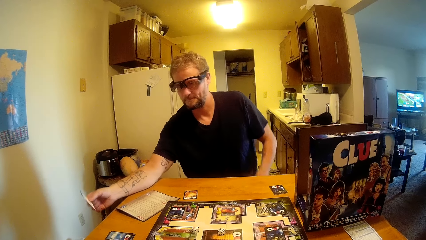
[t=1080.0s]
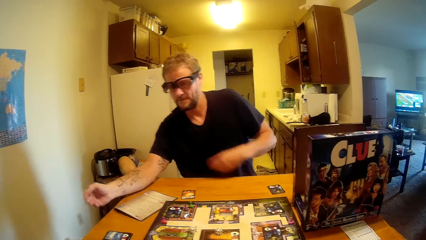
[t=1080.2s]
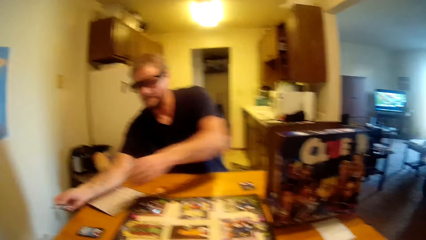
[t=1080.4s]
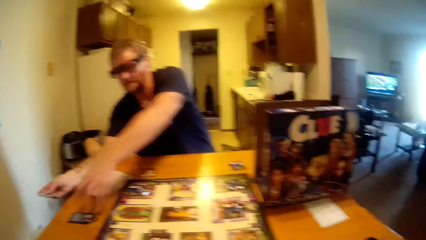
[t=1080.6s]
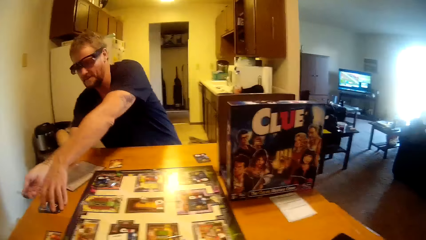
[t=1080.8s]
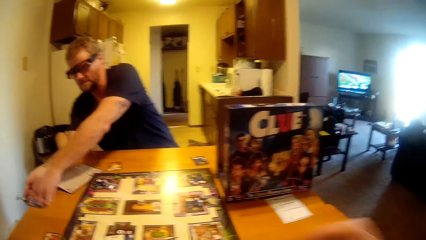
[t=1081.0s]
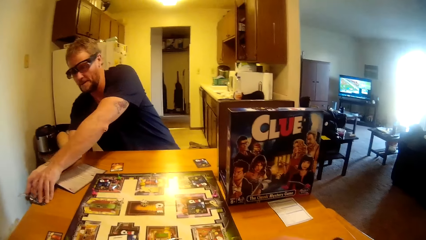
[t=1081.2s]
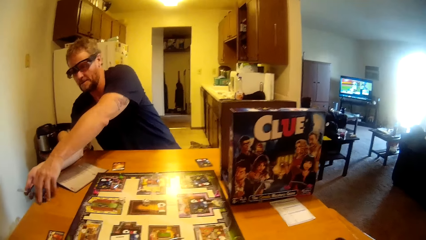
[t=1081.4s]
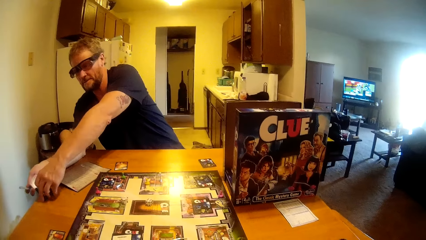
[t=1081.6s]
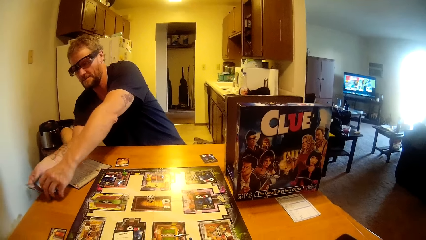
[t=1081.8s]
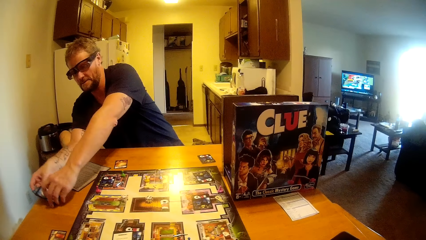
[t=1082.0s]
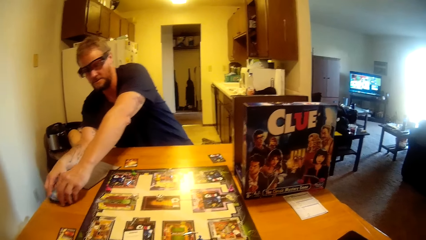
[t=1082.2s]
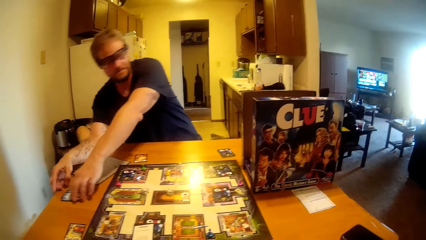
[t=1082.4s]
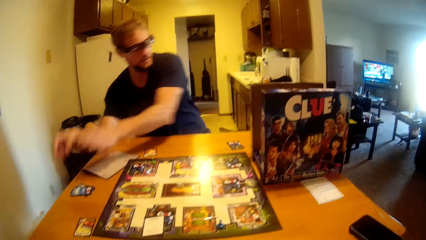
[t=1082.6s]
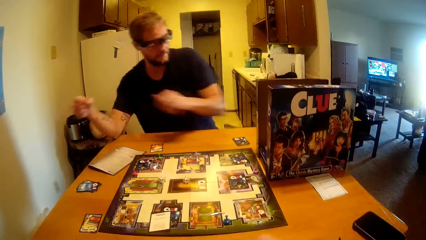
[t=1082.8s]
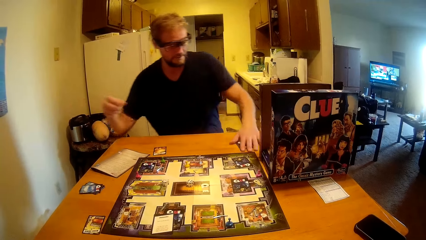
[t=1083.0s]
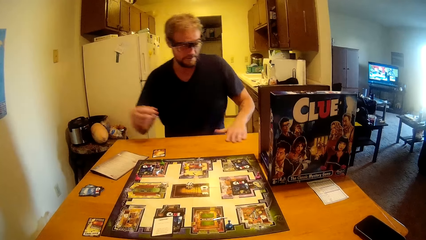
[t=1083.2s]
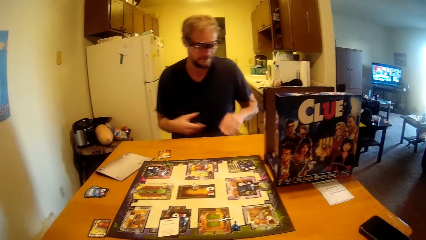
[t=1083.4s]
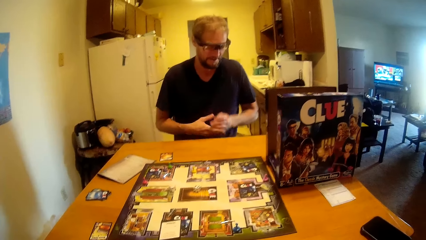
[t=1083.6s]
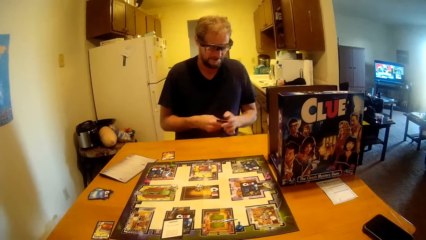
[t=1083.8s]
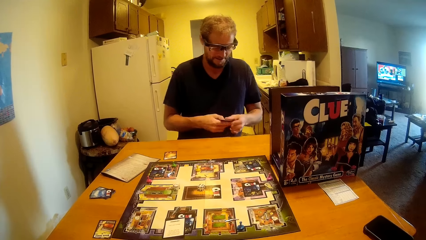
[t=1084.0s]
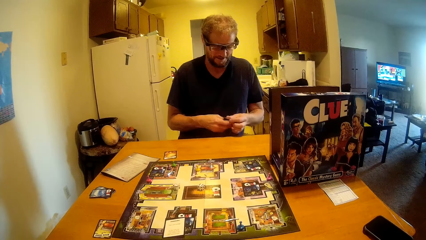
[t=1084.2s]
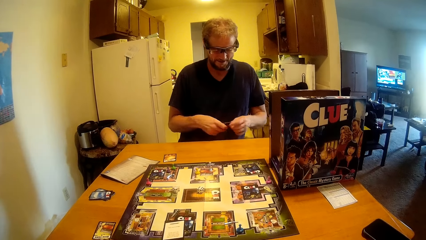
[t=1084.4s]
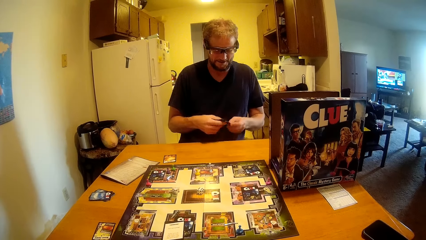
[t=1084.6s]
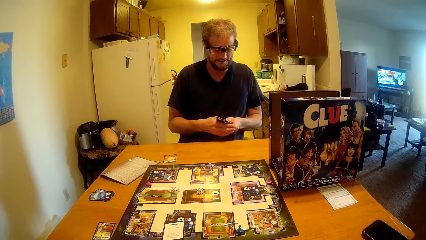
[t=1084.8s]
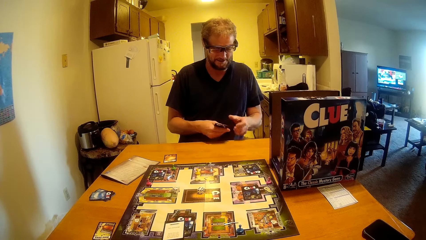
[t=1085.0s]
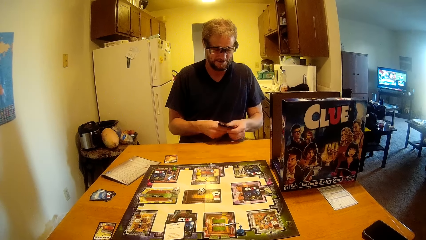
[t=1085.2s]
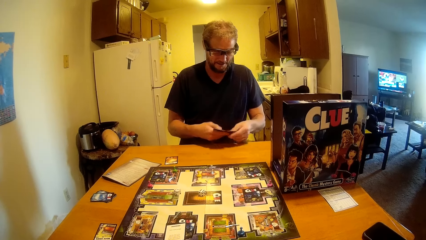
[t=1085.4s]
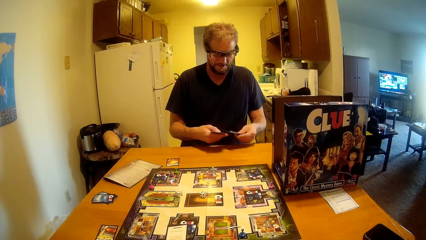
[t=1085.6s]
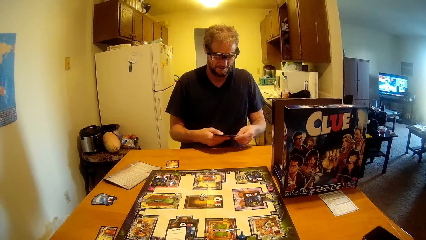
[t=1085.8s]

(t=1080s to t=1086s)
A man lifts up the rest of the cards on the table, drops the card under the cards and picks up a card from the table. The camera wearer talks to the man. The man talks to the camera wearer.

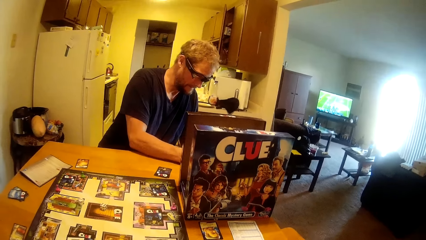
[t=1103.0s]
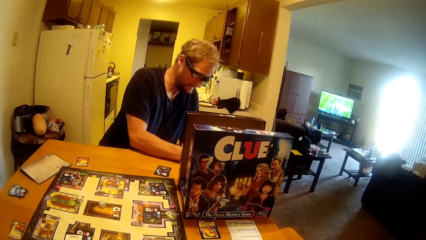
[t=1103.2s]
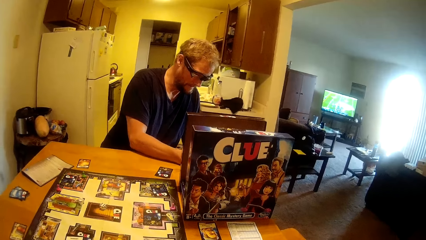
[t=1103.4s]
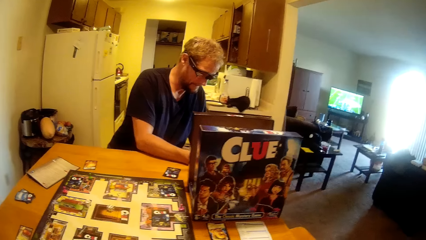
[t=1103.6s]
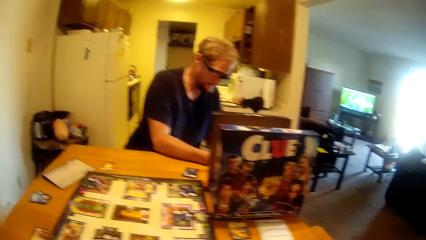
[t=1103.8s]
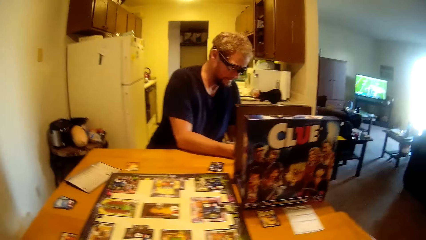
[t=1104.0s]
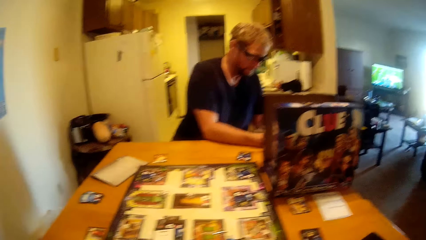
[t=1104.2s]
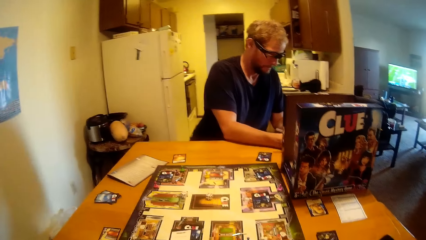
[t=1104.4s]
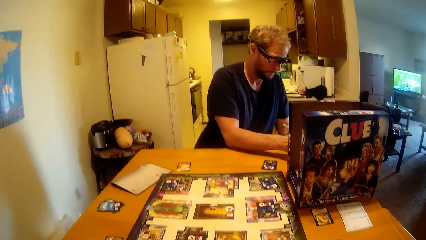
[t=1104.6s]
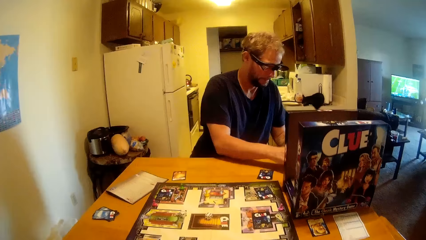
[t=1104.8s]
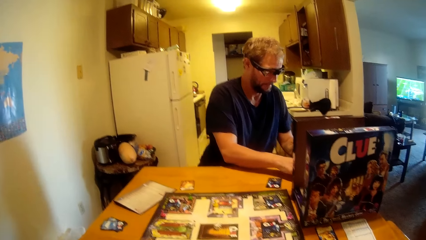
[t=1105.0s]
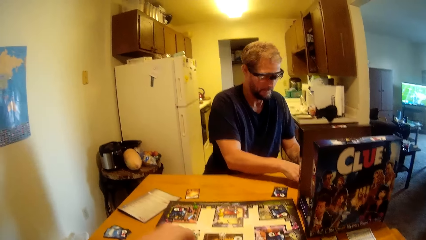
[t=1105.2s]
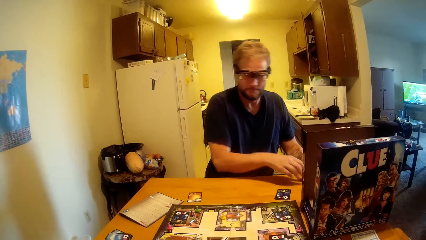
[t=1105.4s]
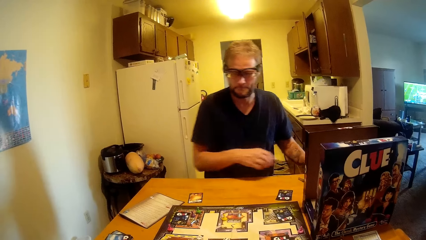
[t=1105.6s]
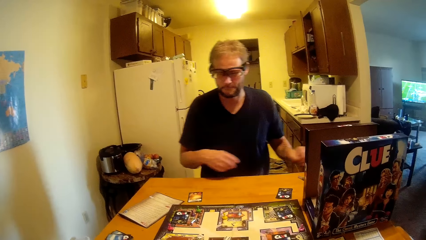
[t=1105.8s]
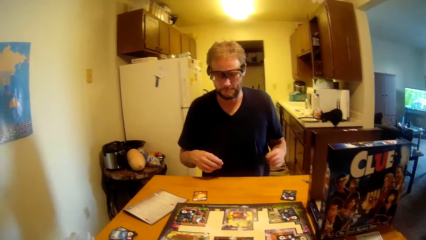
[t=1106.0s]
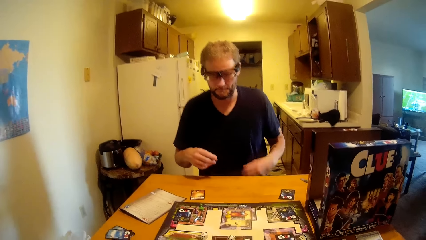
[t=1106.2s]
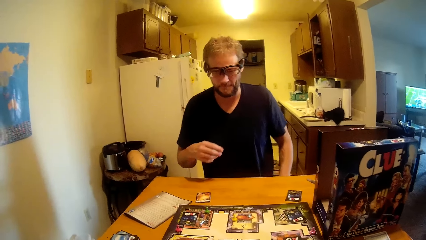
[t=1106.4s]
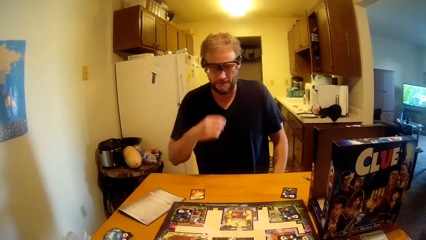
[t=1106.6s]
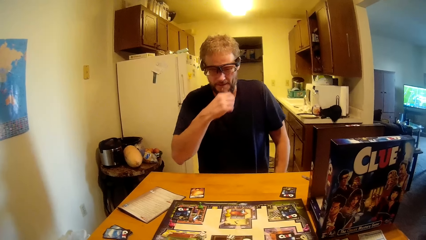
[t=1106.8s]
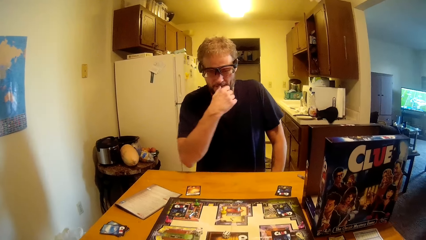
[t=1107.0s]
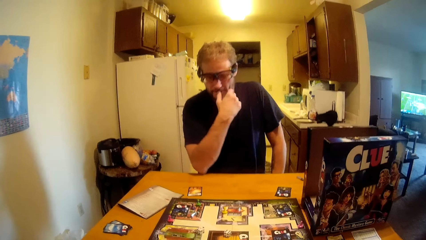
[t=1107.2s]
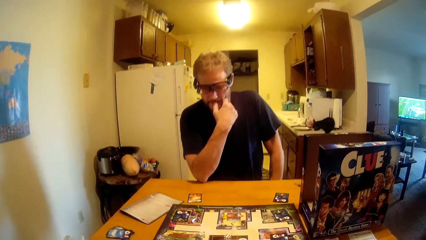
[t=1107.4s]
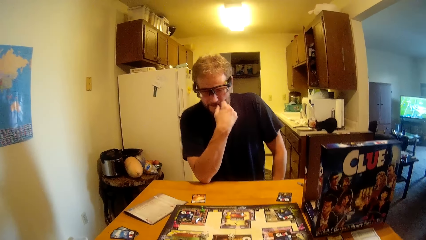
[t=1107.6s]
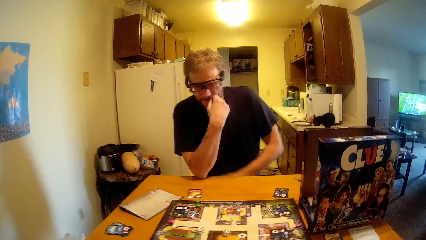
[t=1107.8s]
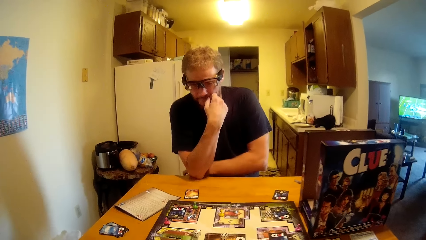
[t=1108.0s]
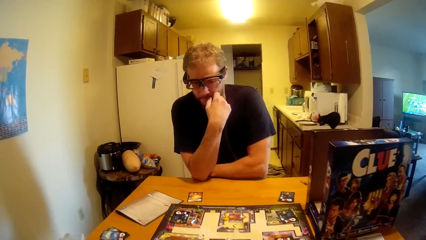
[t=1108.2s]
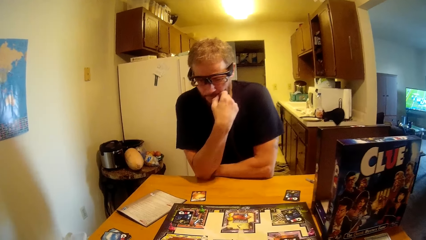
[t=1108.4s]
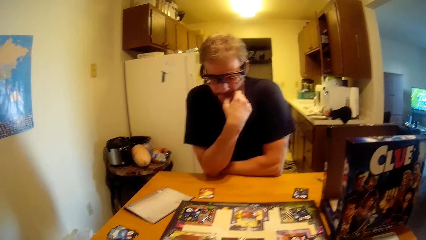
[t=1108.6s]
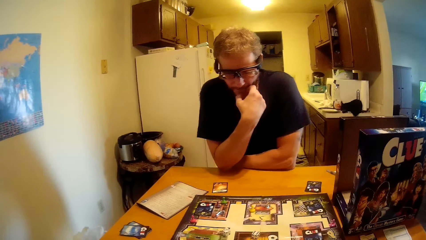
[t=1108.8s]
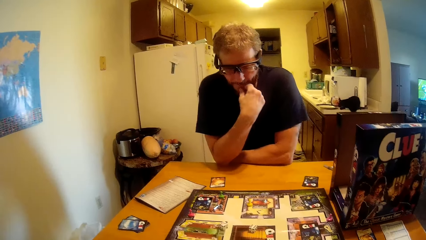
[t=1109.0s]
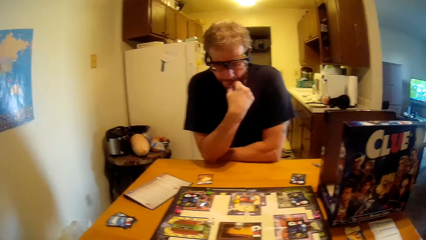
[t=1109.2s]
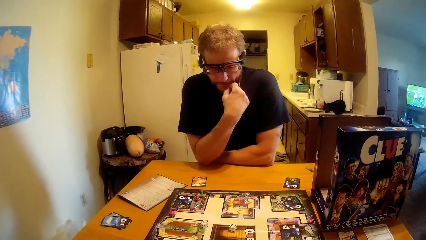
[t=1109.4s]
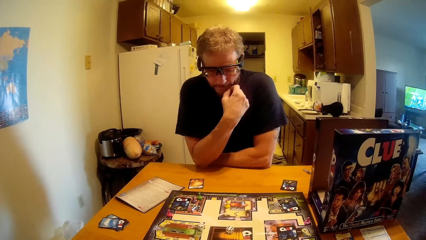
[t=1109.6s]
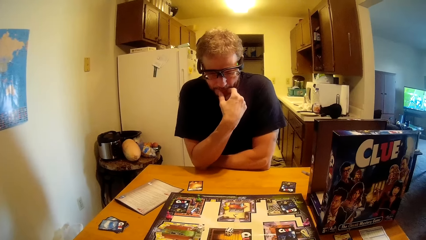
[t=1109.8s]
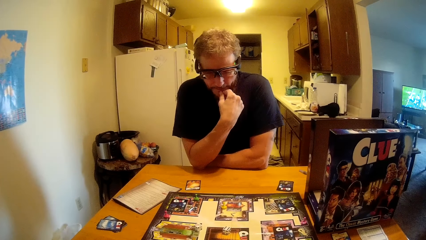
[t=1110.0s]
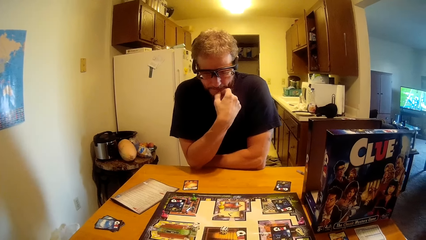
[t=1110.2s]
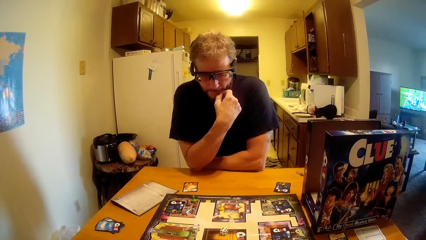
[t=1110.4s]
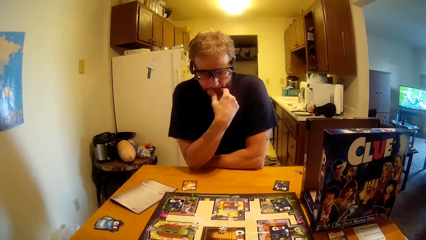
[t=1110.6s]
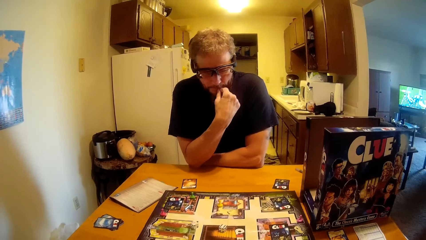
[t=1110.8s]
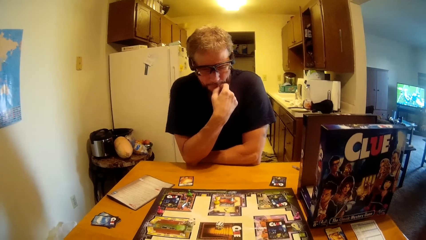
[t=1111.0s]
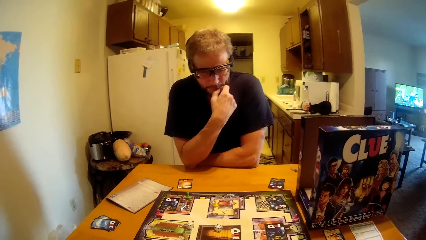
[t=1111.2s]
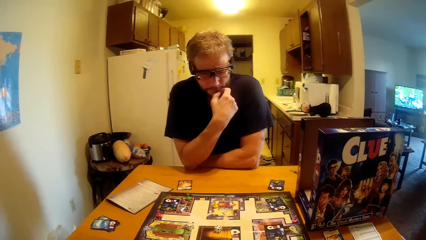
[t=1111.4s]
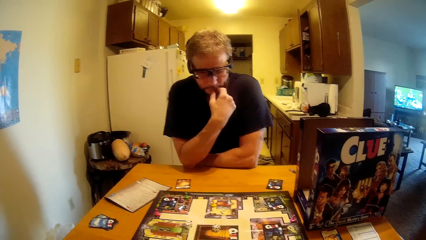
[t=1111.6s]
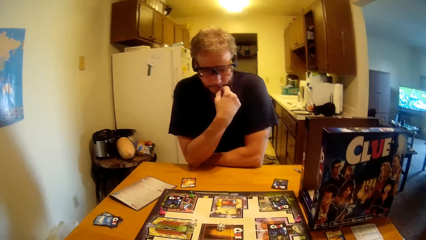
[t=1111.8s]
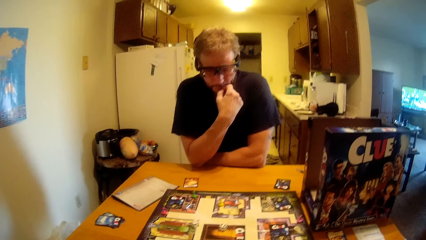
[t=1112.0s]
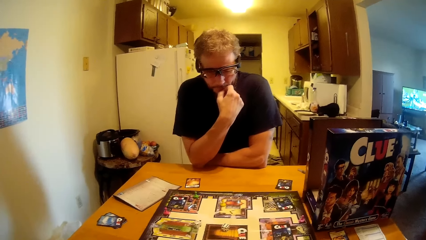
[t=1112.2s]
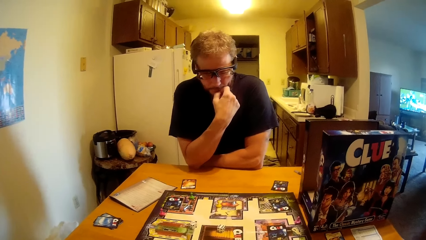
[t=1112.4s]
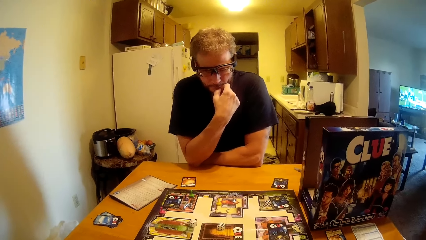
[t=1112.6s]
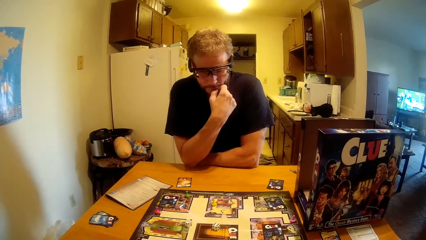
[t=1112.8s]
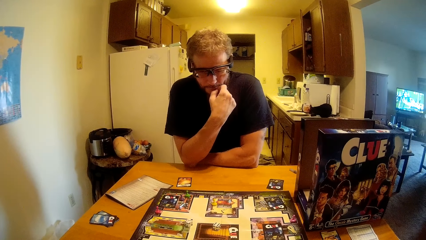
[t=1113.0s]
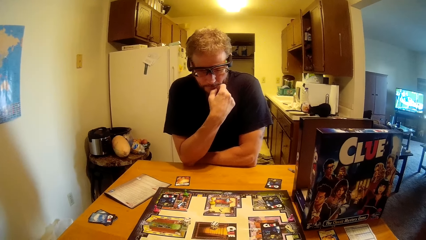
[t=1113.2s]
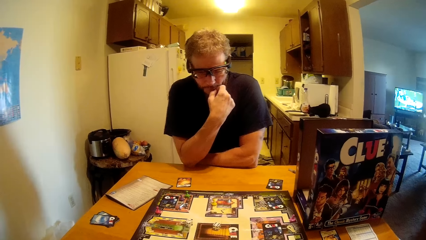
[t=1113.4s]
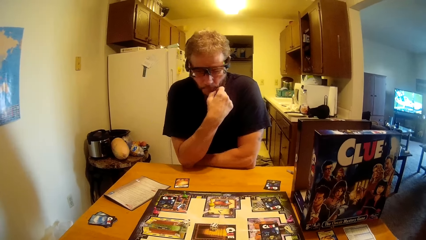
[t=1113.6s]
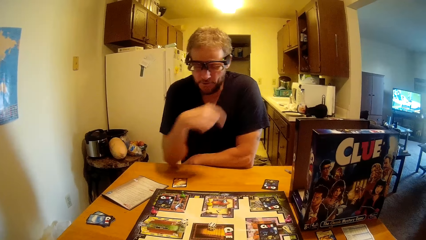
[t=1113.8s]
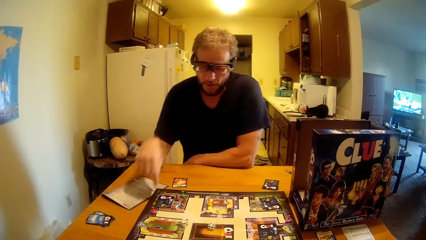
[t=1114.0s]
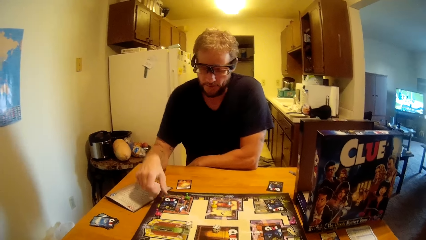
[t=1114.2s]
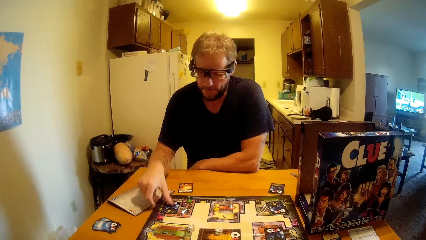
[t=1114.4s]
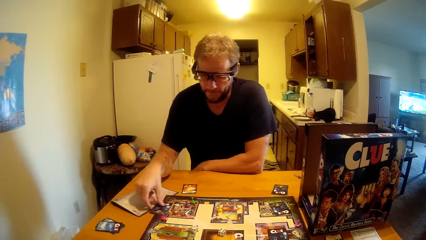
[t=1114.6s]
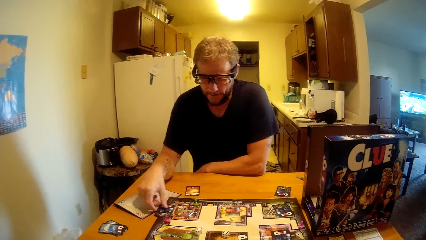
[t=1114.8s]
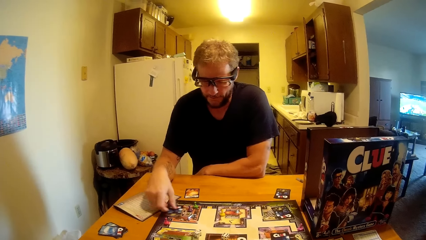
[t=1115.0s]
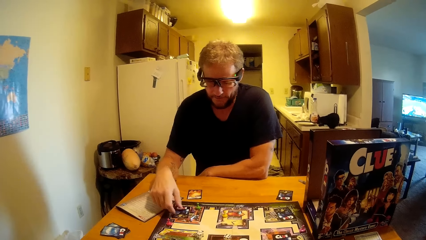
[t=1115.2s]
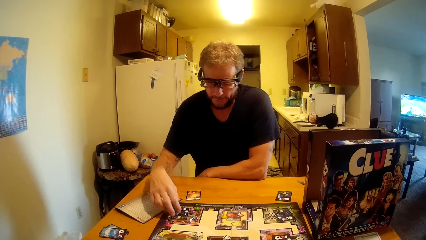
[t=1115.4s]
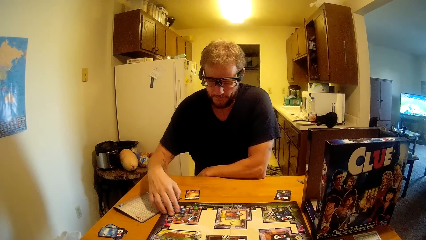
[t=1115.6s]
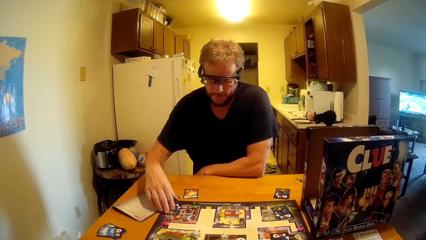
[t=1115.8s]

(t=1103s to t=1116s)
A man writes on a paper and talks to the camera wearer. The camera wearer talks to the man. The man holds his chin, moves a card and touches the cards on the table.
